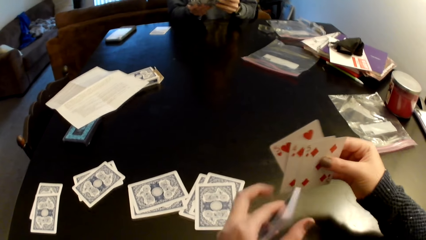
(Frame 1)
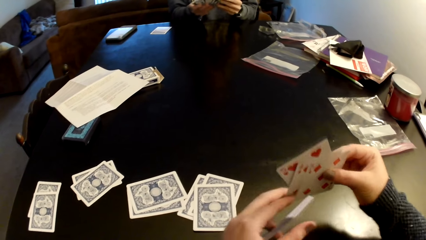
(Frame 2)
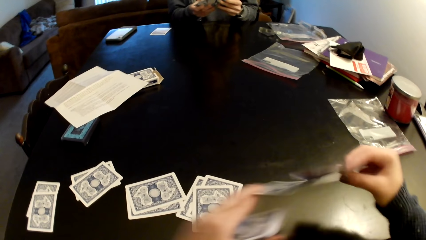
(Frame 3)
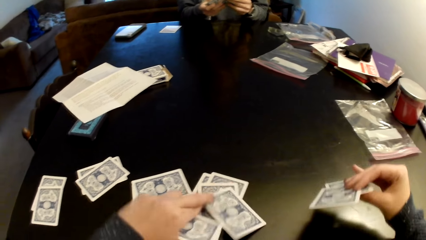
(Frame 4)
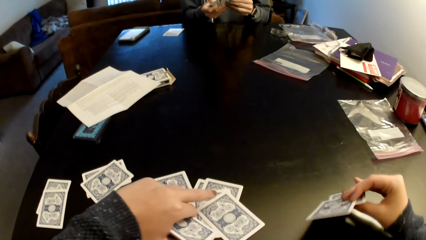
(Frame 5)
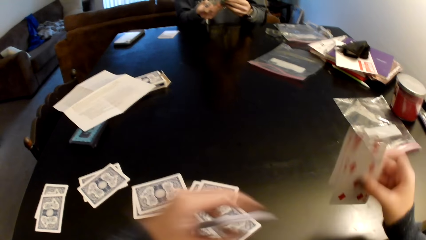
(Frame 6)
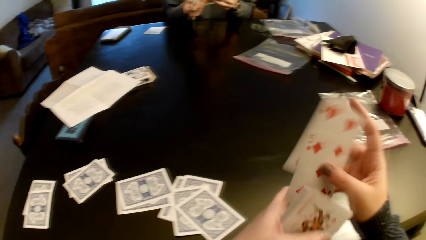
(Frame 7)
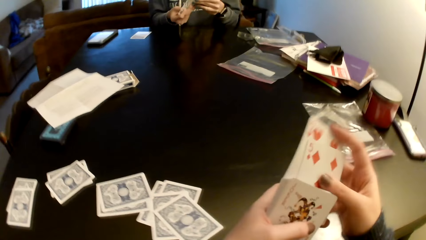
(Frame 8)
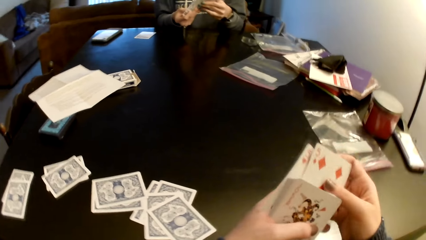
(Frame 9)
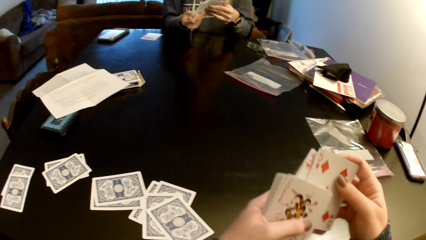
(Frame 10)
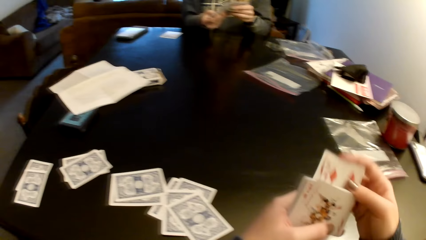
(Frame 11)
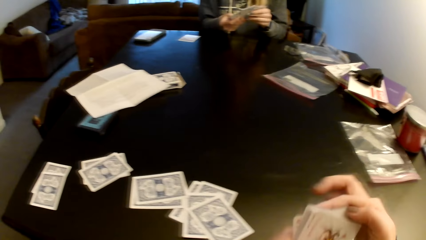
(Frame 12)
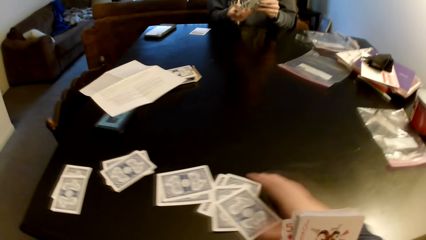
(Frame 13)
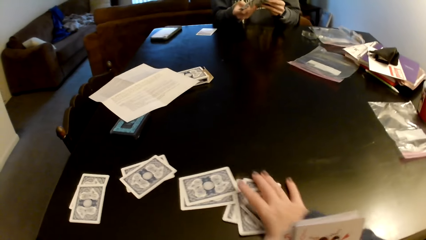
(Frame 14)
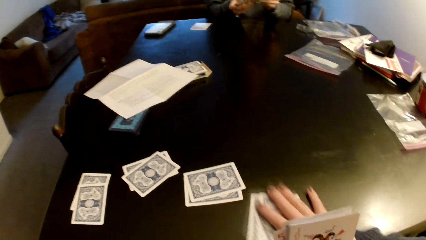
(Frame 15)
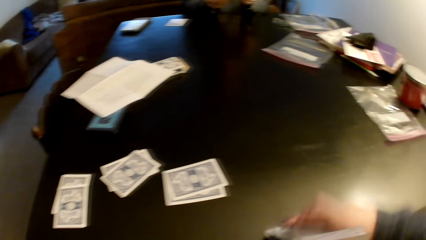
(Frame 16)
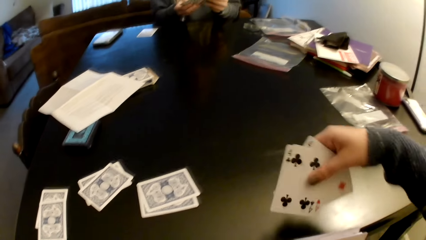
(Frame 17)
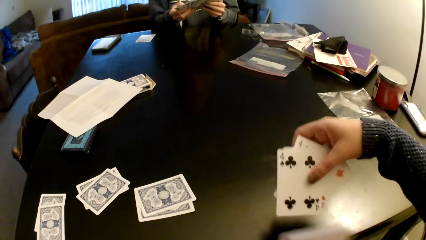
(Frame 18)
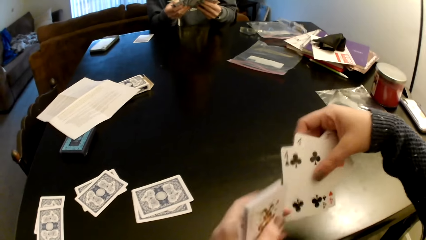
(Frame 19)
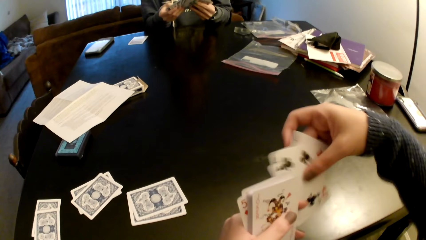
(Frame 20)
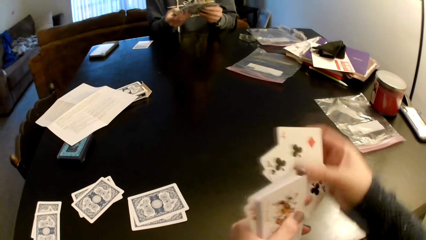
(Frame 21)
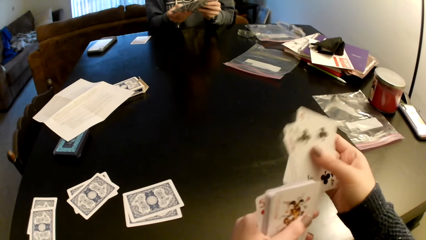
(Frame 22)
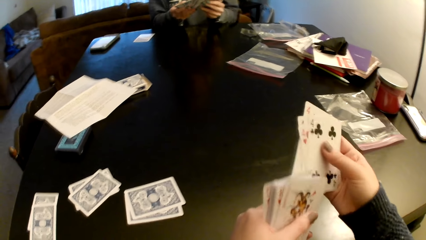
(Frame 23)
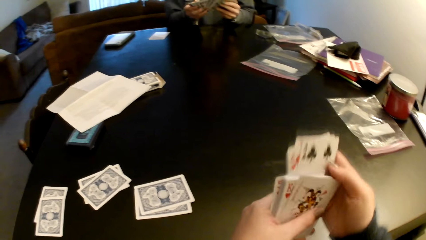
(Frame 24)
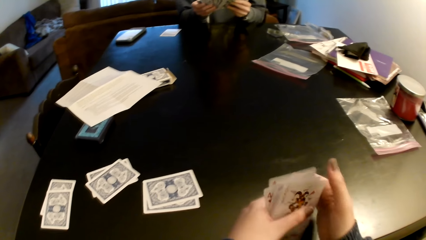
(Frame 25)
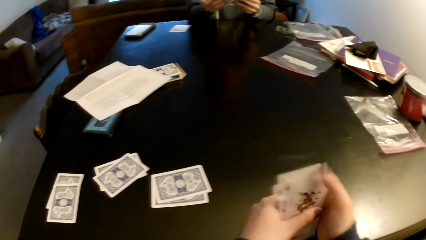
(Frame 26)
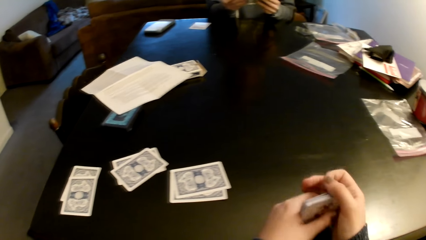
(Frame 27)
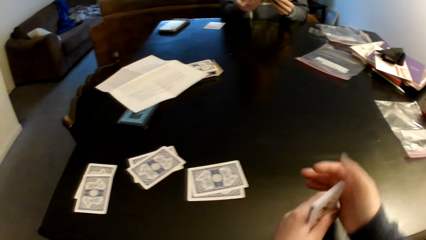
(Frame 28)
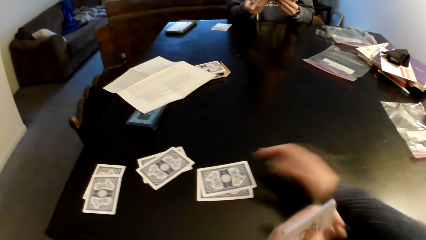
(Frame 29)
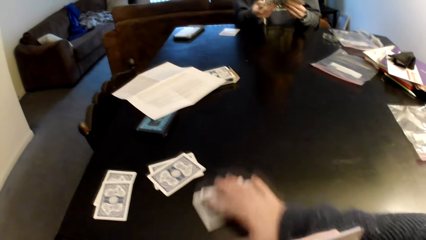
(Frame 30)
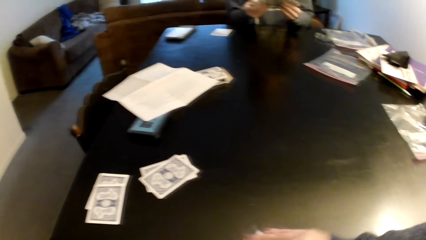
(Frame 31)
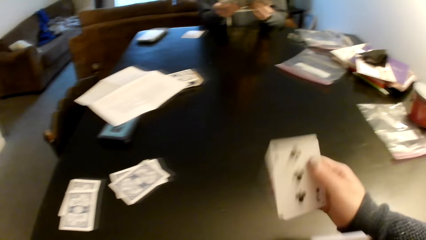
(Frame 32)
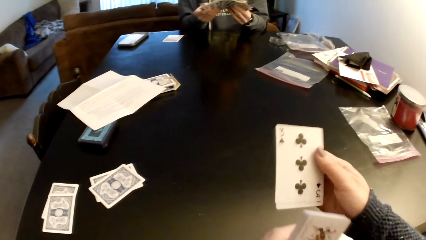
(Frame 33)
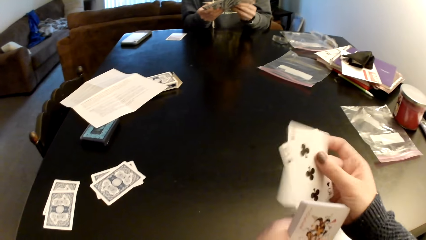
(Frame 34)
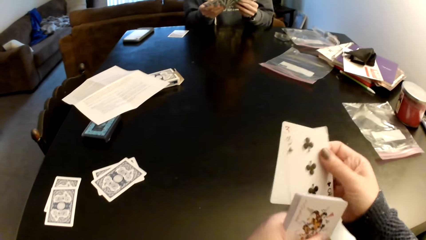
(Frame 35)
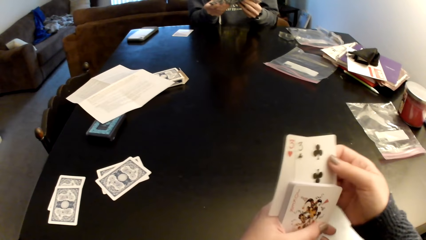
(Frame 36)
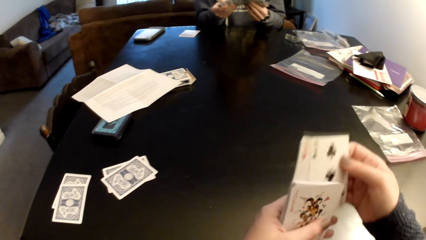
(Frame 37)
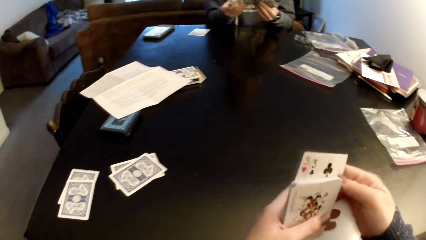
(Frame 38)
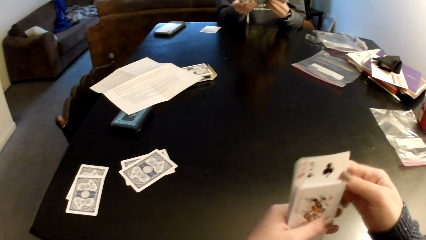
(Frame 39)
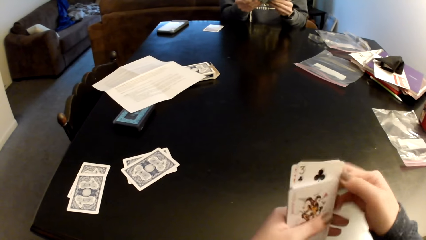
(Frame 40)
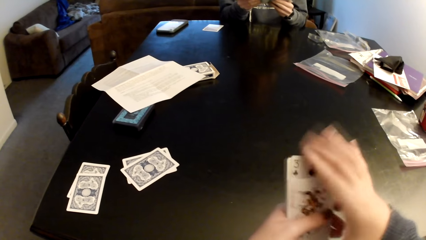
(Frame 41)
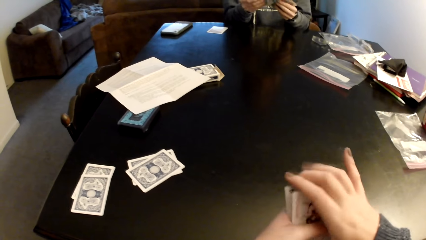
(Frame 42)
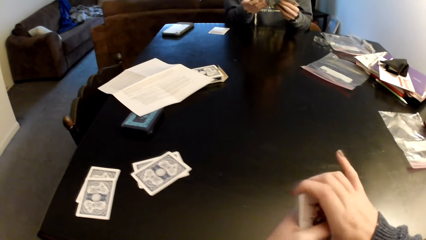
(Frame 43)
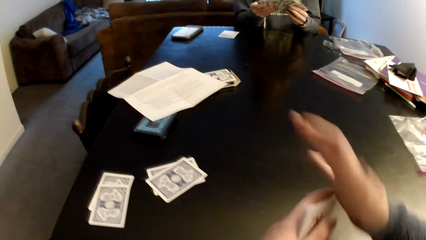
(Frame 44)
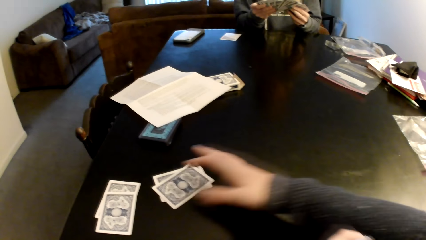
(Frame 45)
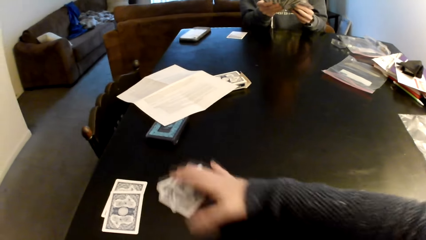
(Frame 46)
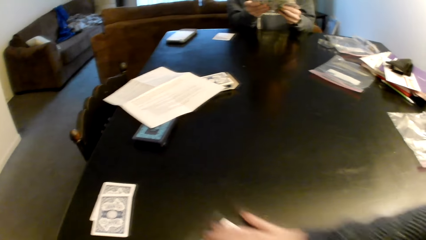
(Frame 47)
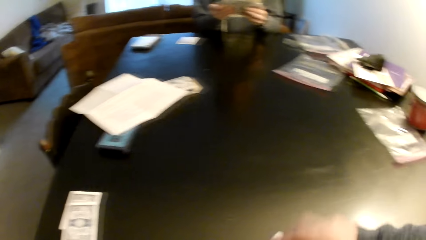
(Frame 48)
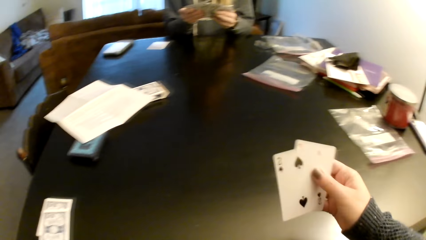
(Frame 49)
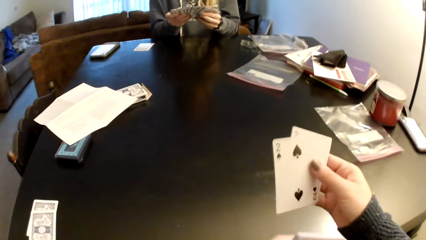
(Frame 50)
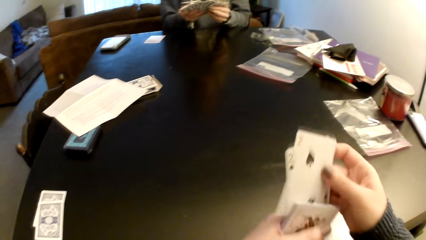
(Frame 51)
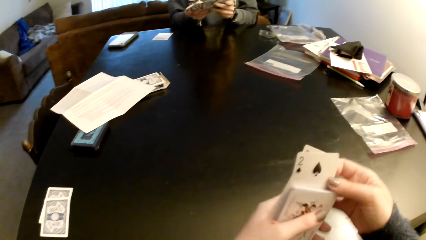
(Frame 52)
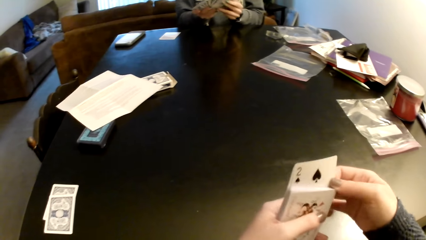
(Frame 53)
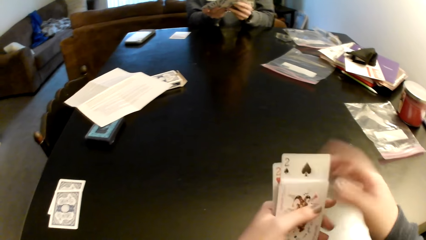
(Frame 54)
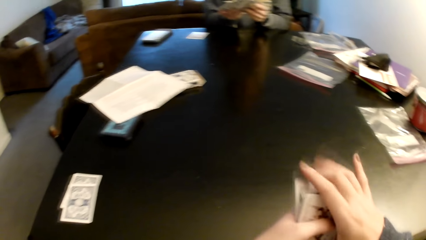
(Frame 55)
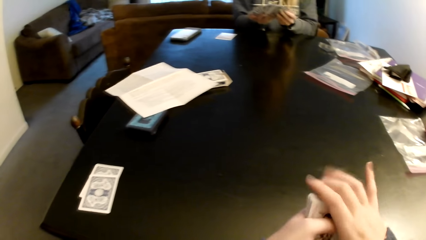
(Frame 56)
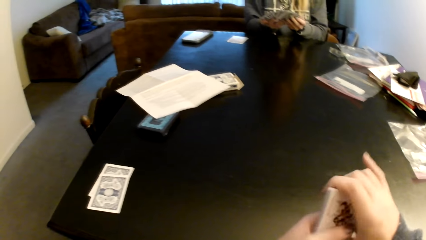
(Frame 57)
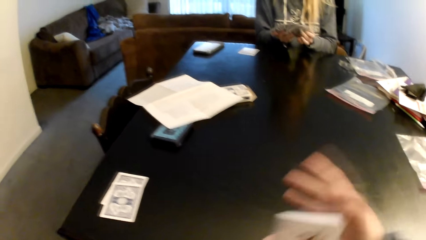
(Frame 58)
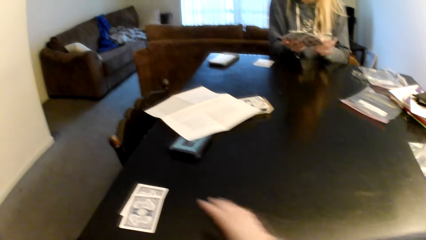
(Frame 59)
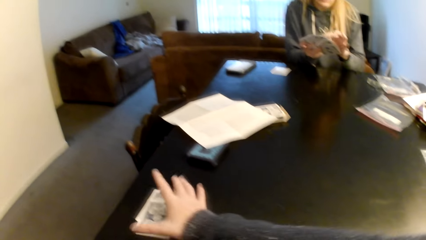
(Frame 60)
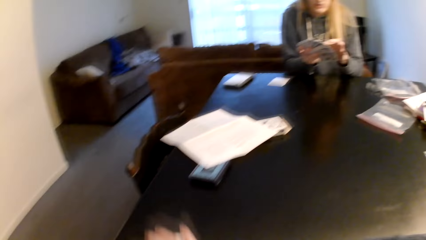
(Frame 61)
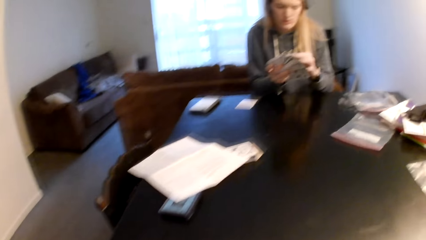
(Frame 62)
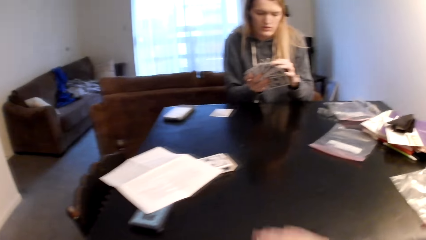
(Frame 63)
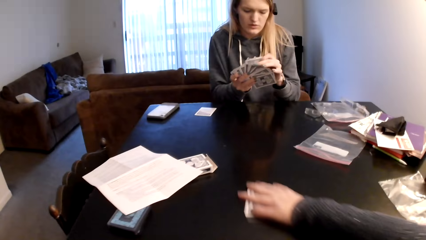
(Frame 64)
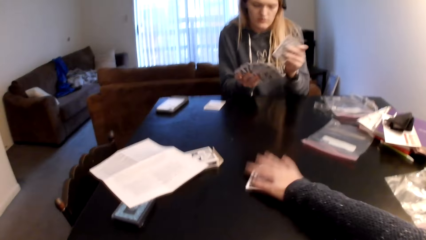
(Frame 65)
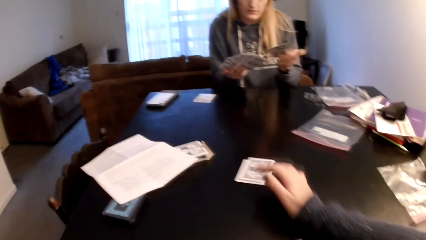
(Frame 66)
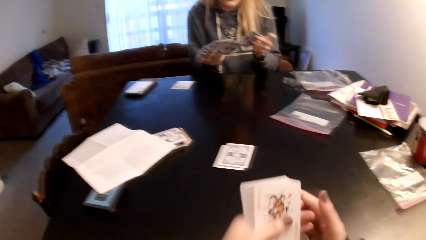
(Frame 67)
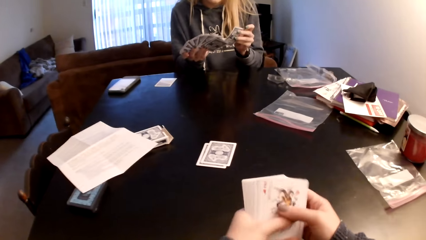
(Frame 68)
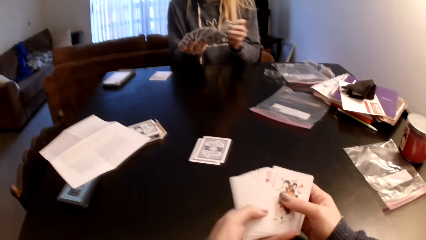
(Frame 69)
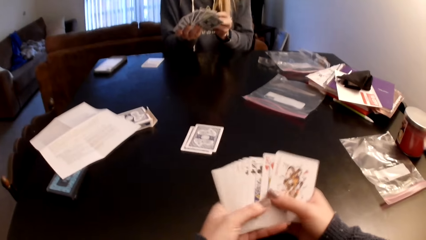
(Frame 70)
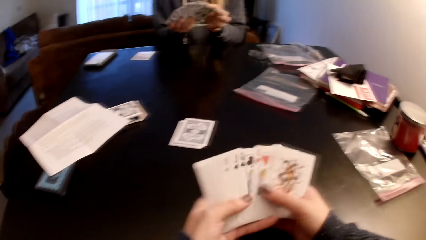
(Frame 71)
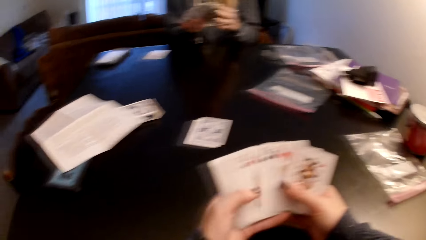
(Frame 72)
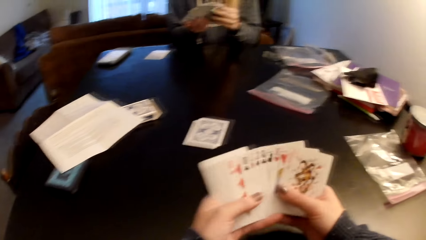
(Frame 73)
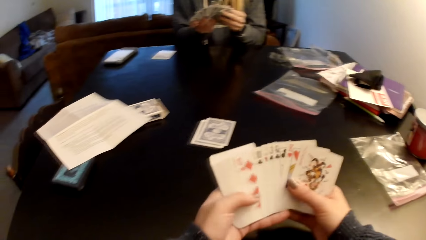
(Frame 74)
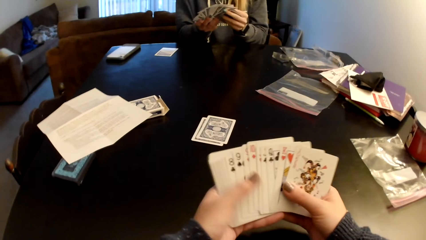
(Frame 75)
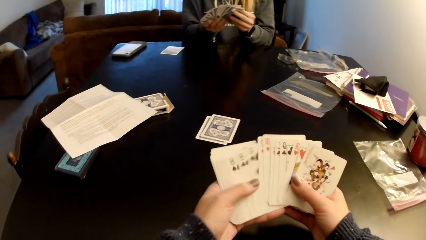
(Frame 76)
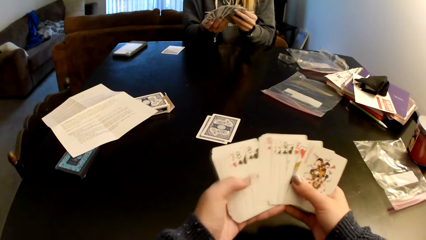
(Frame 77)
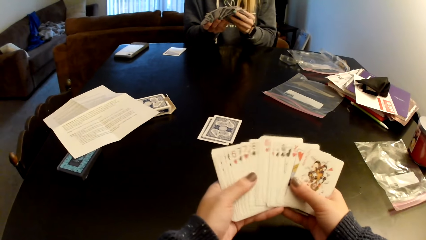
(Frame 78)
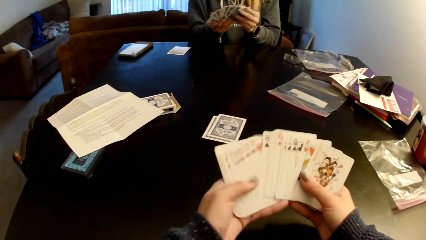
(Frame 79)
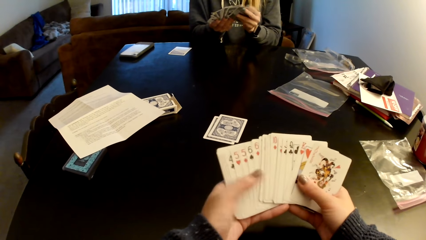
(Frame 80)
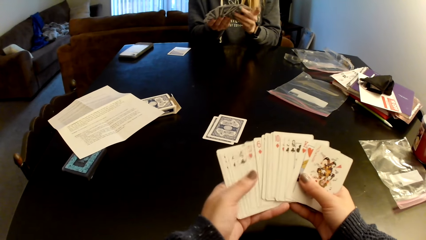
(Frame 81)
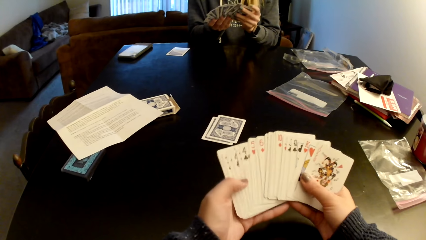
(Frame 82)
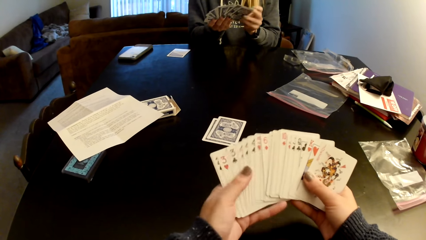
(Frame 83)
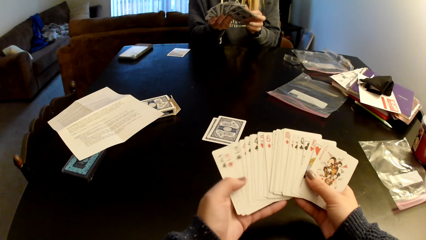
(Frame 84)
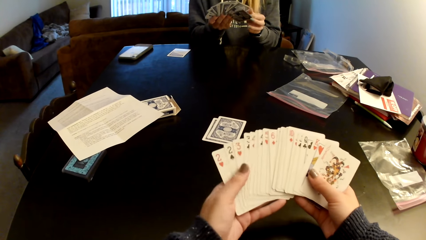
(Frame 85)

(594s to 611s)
The camera wearer picks up a card. She puts the card on a card. She picks up a card. She puts the cards behind the cards. She picks up cards from a table. She checks the cards. She switches the cards to the other hand. She sorts the cards with her hands. She aligns the cards. She picks up cards from the table. She checks the cards. She sorts the cards with her hands. A lady sorts cards with her hands. The camera wearer puts the cards behind the cards. She aligns the cards. She picks up cards from the table. She checks the cards. She puts the cards behind the cards. She sorts the cards with her hands. She aligns the cards. She picks up cards from the table. She drags the cards on the table. She puts down the cards on the table. The lady picks up a card. The camera wearer checks the cards. The lady puts the cards between the cards. The camera wearer sorts the cards with her hands. The lady holds the cards with both hands. The camera wearer checks the cards.
